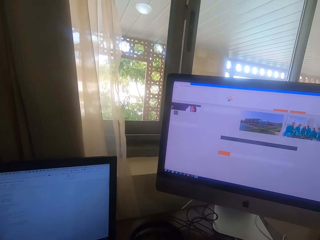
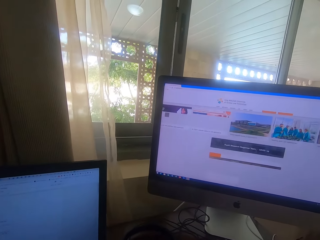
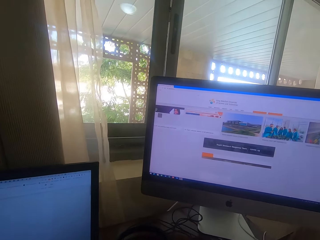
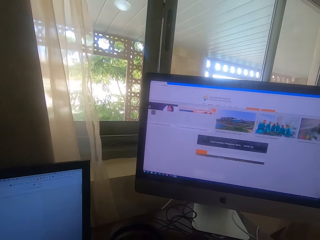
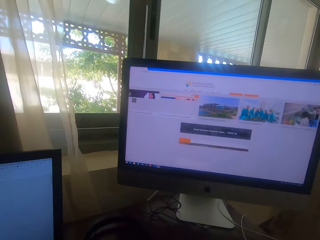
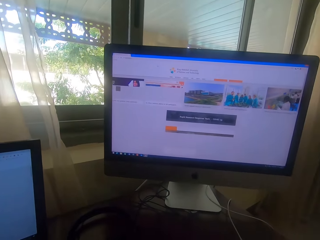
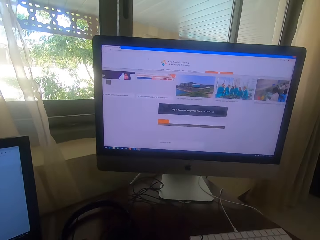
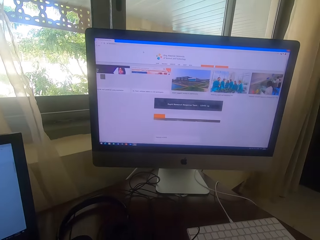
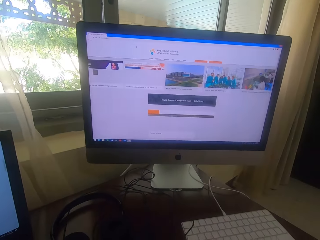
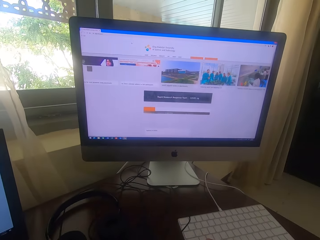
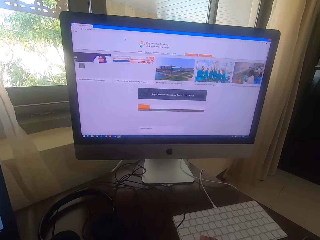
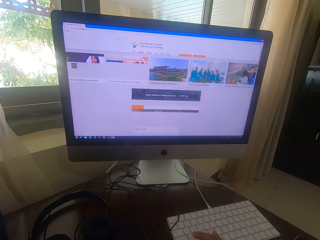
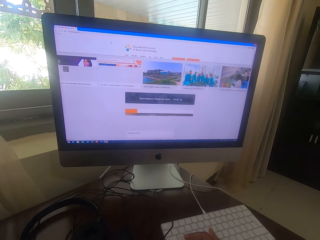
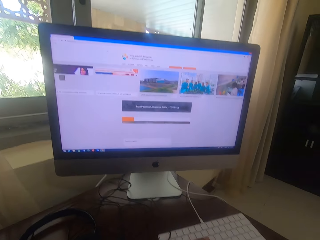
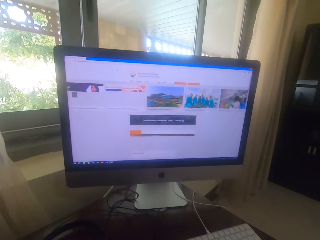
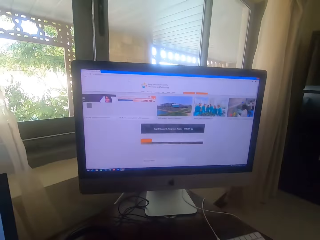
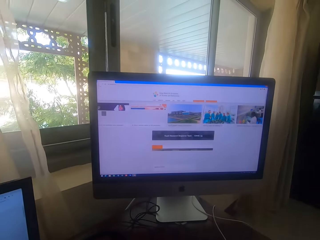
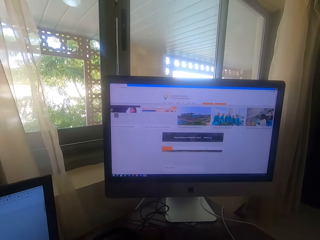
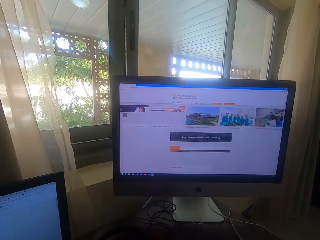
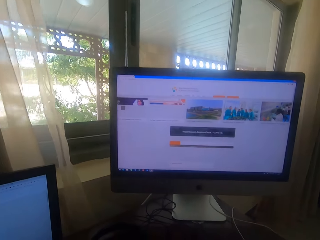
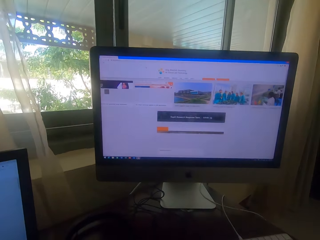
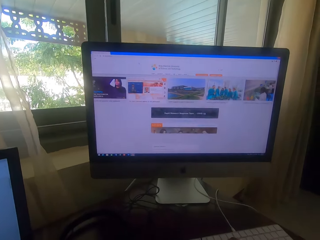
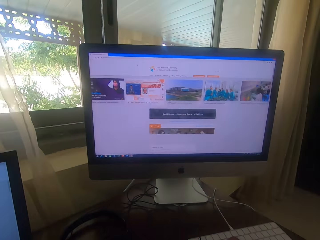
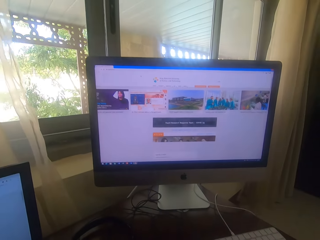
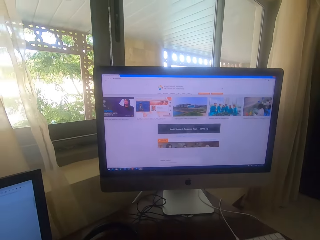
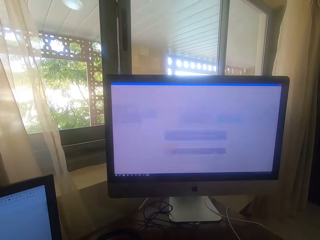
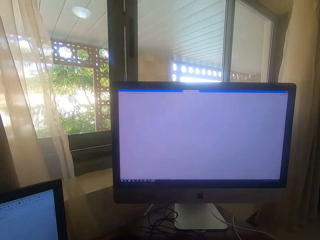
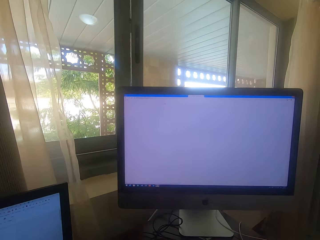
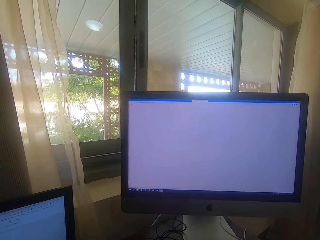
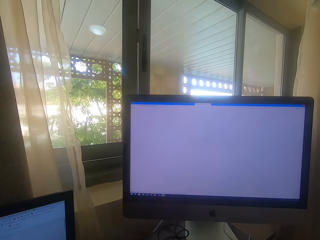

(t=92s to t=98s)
The camera wearer uses a computer.

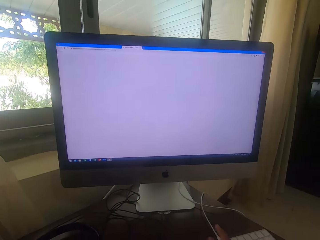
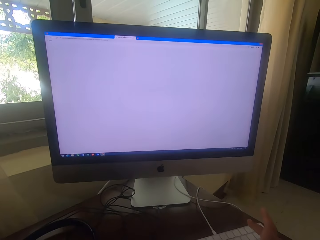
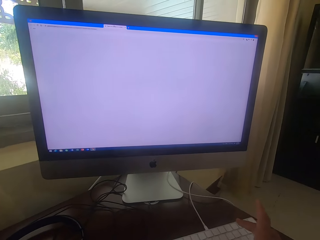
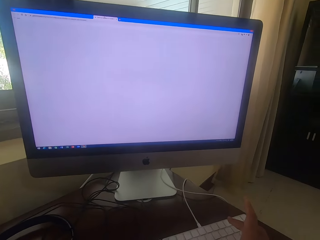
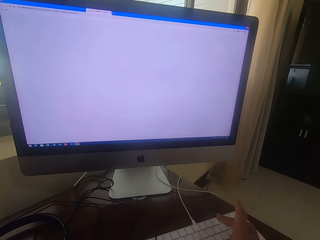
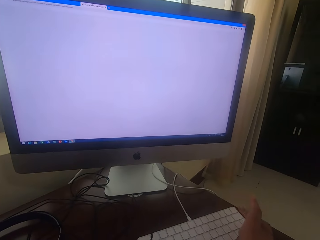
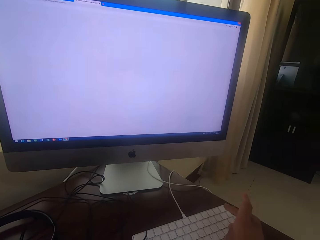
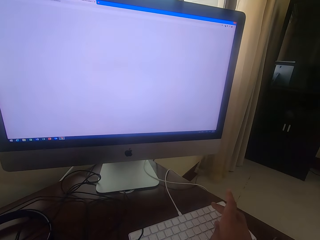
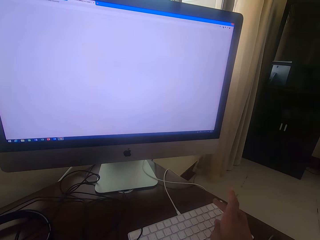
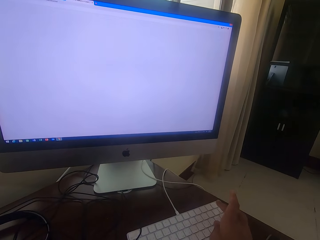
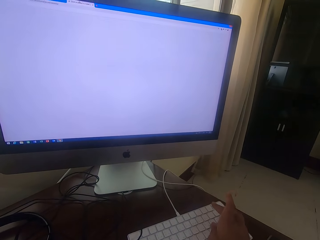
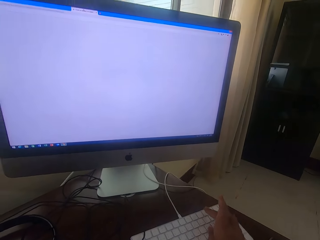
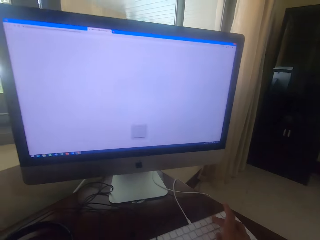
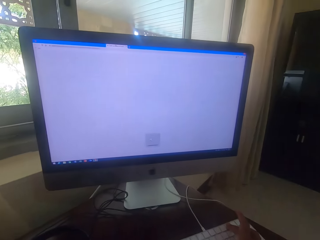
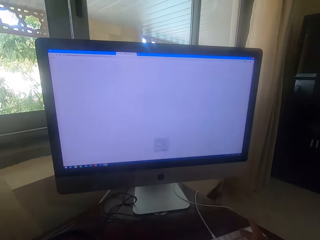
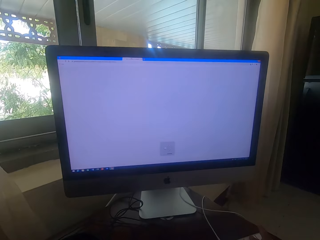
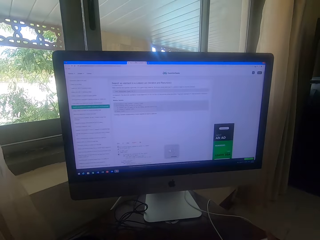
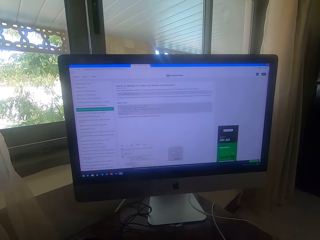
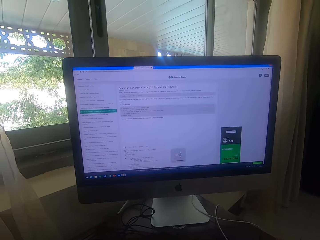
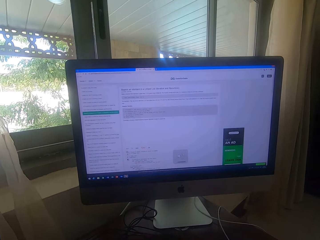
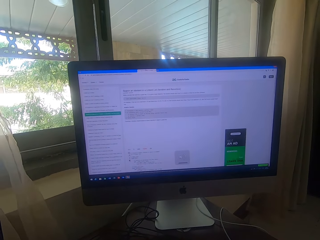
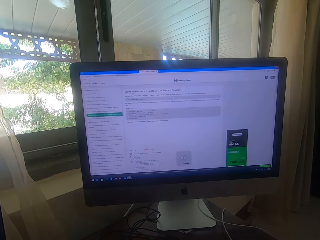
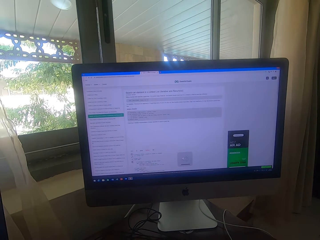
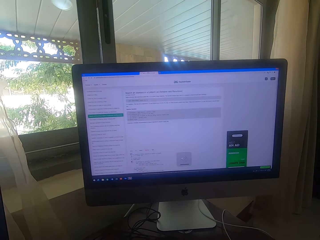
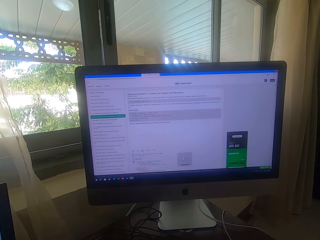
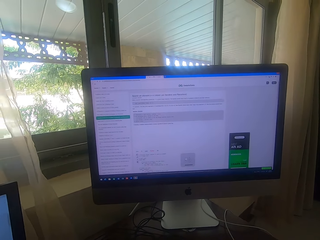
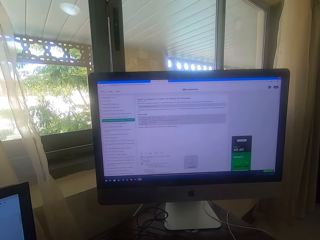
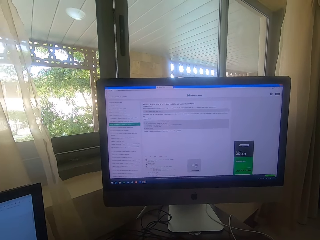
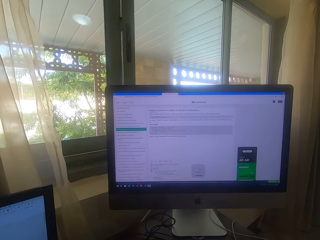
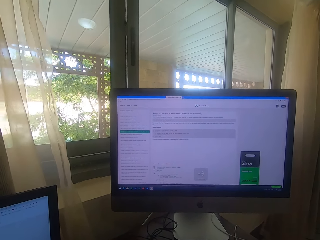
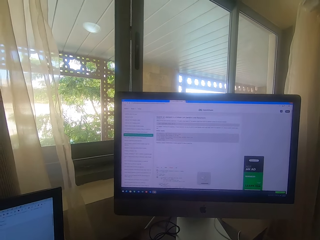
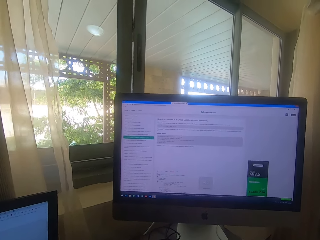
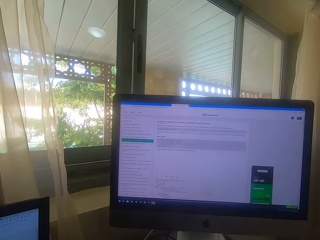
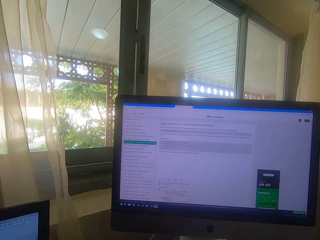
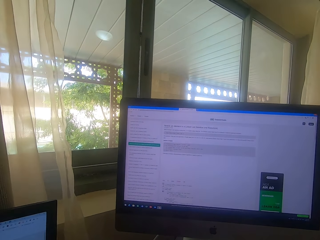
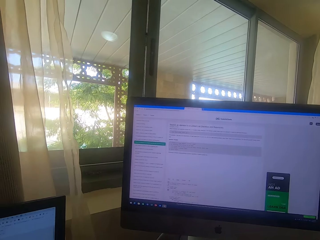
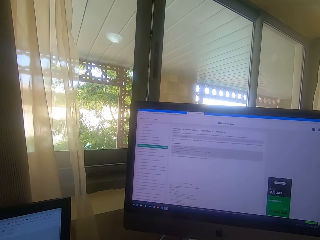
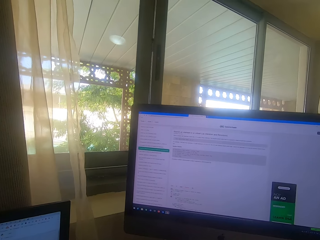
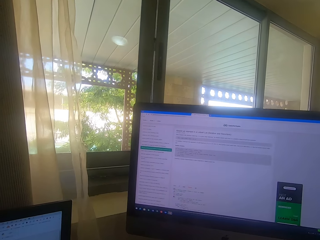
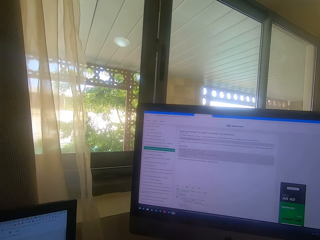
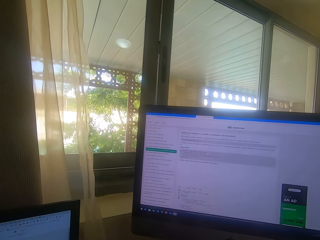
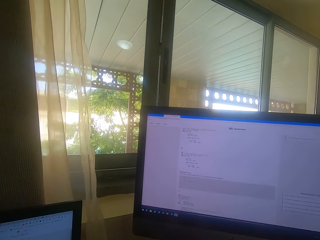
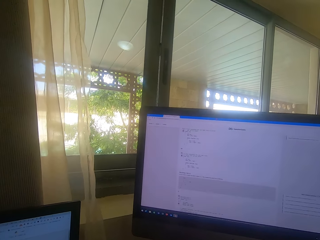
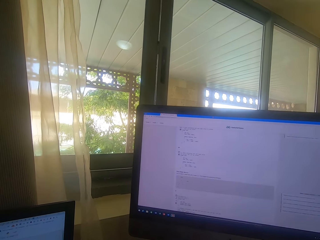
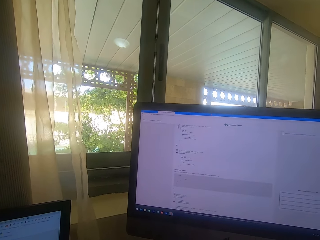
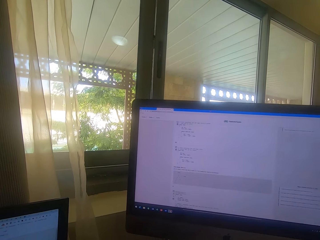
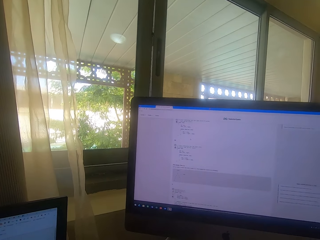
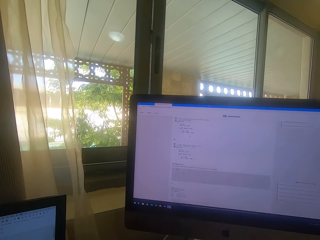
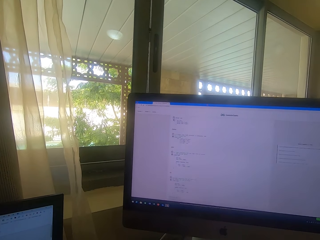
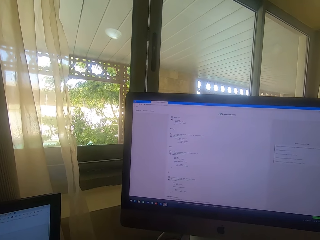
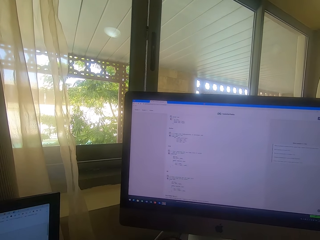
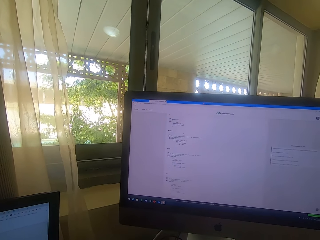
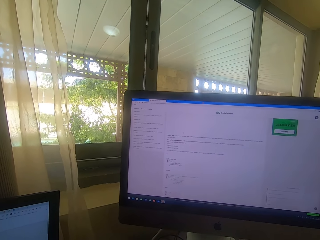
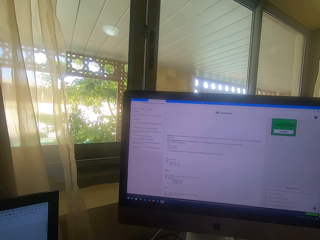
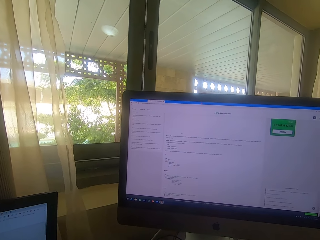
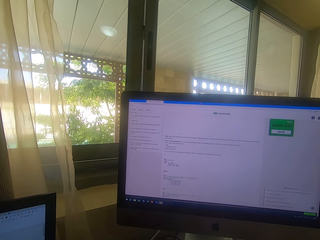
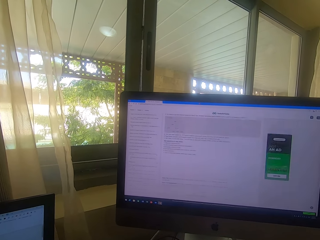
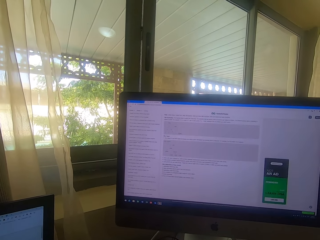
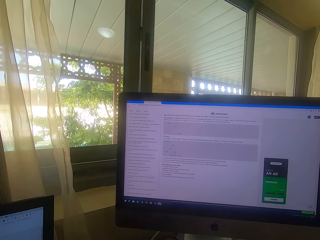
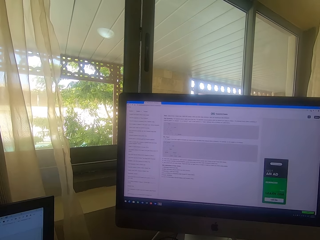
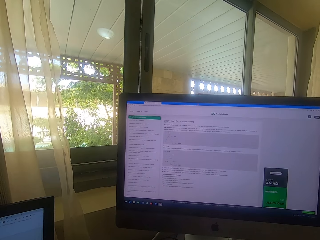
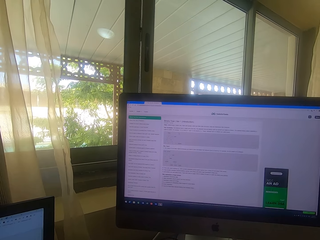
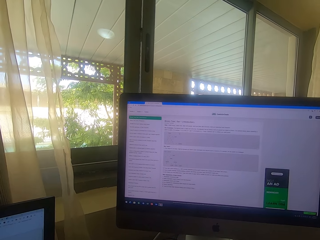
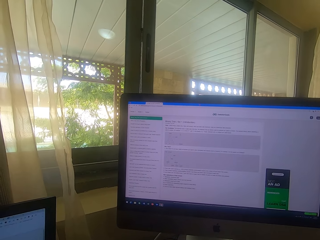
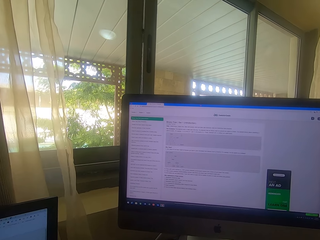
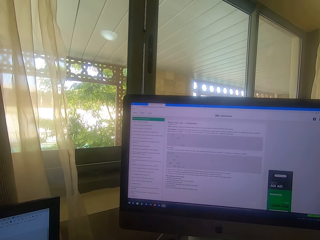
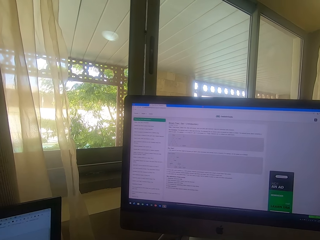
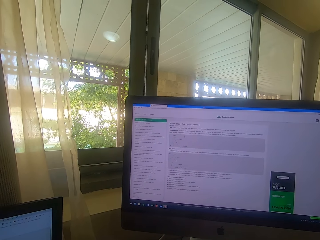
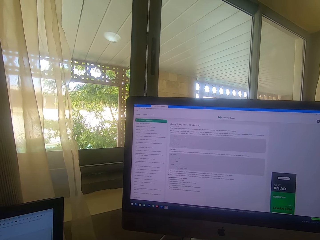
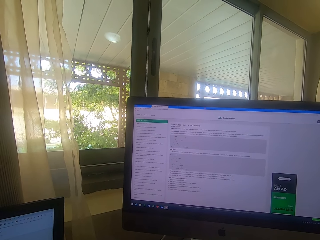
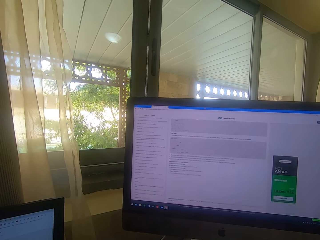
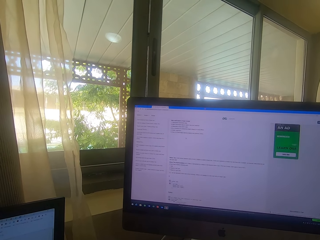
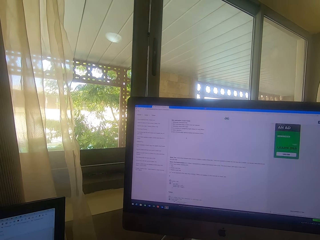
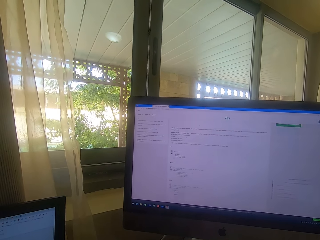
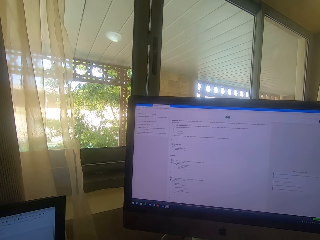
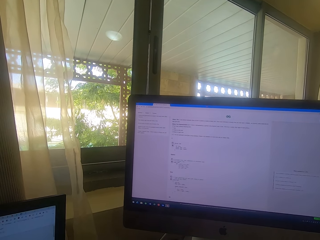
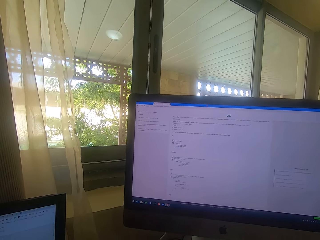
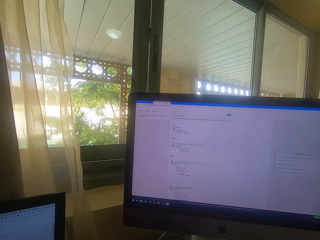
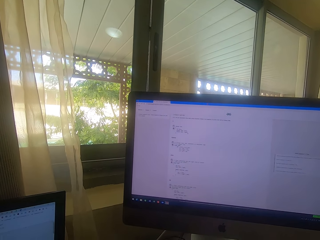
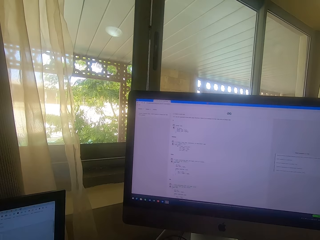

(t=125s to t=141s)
The camera wearer types. They operate the computer.
